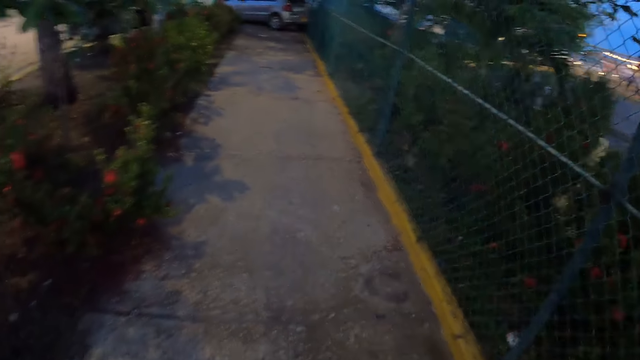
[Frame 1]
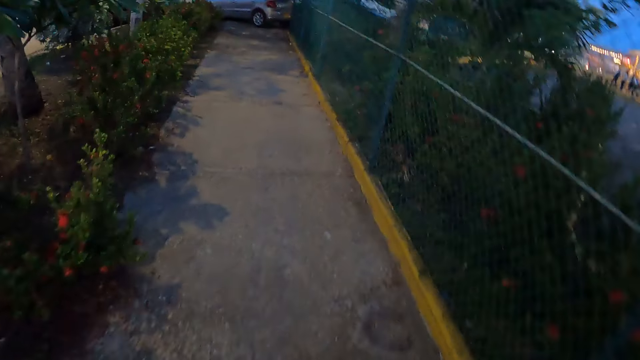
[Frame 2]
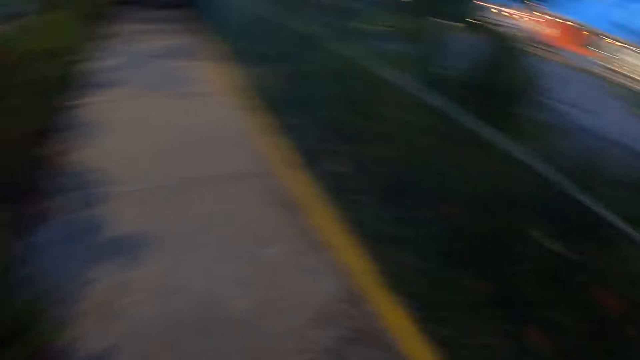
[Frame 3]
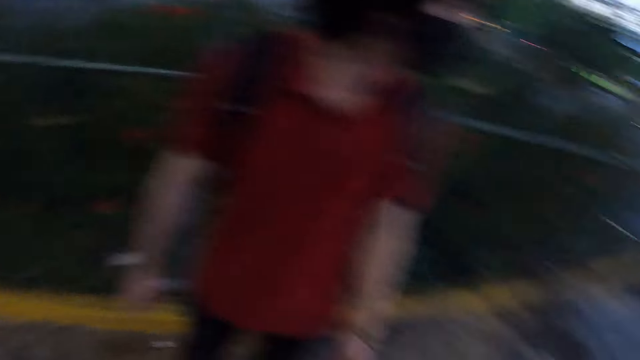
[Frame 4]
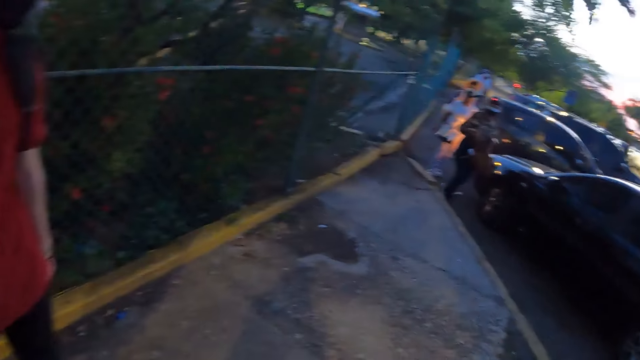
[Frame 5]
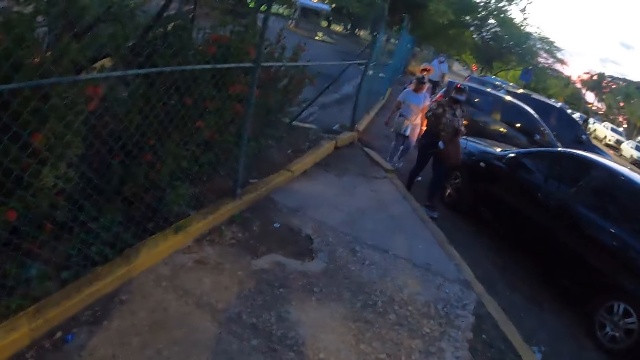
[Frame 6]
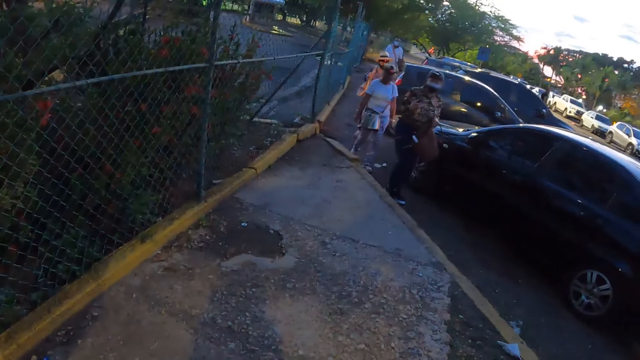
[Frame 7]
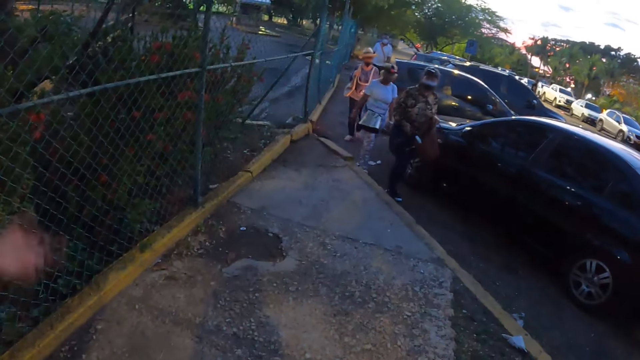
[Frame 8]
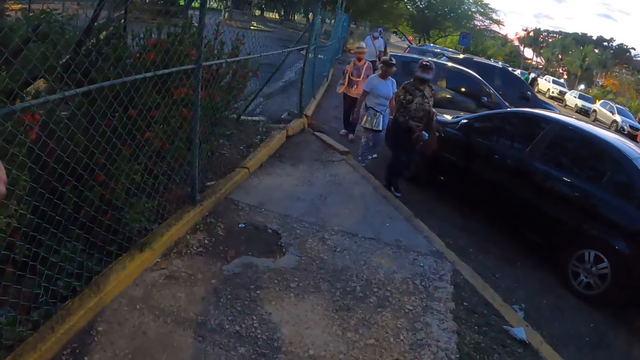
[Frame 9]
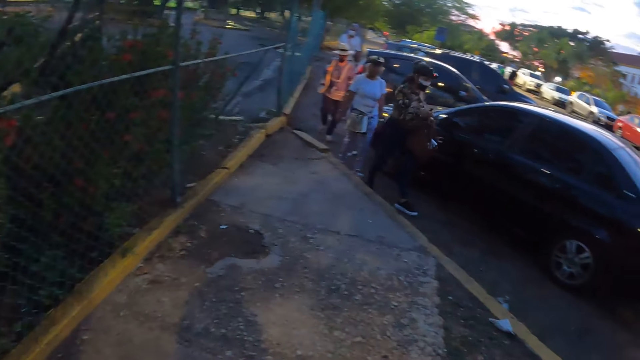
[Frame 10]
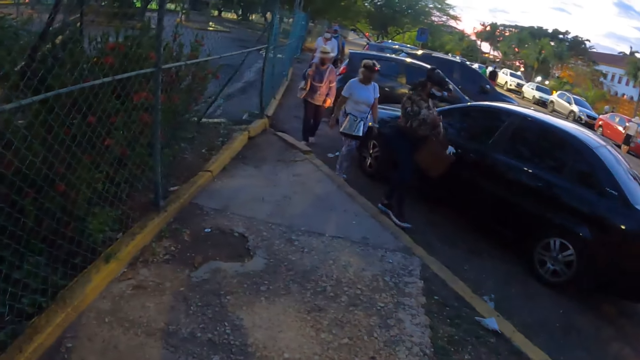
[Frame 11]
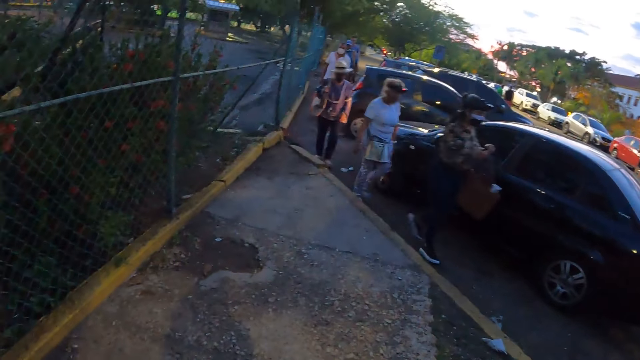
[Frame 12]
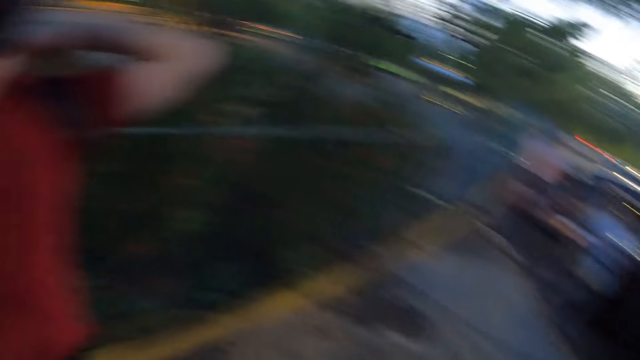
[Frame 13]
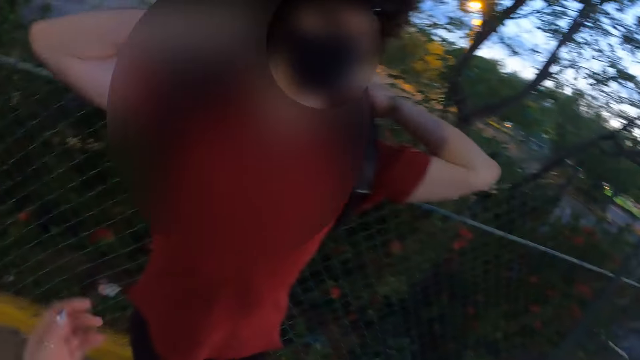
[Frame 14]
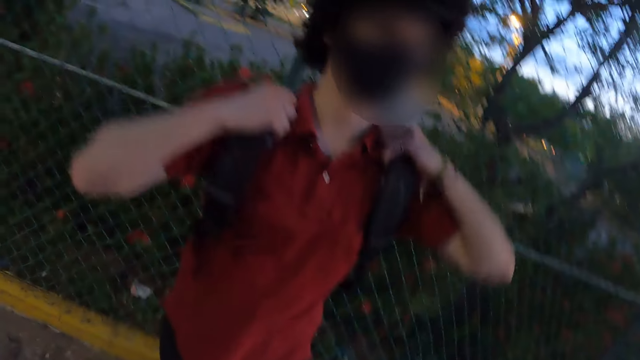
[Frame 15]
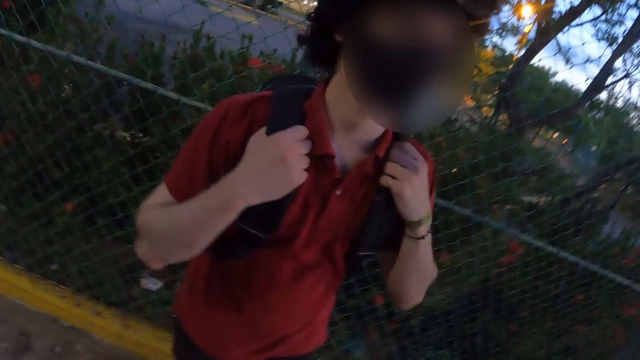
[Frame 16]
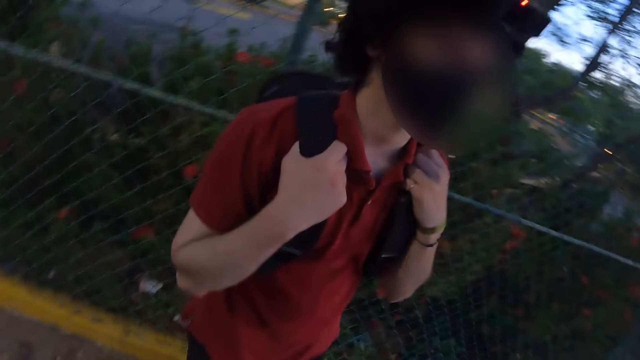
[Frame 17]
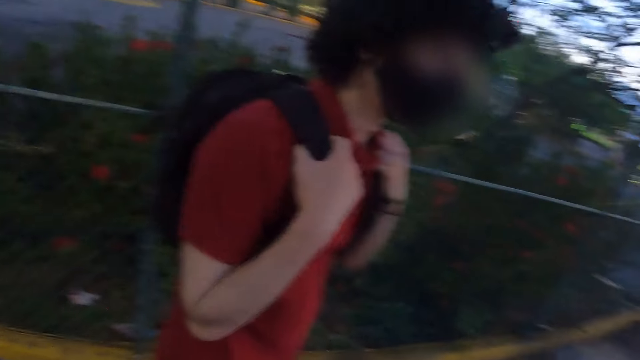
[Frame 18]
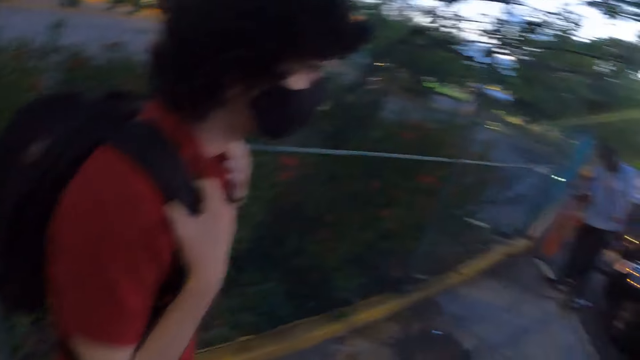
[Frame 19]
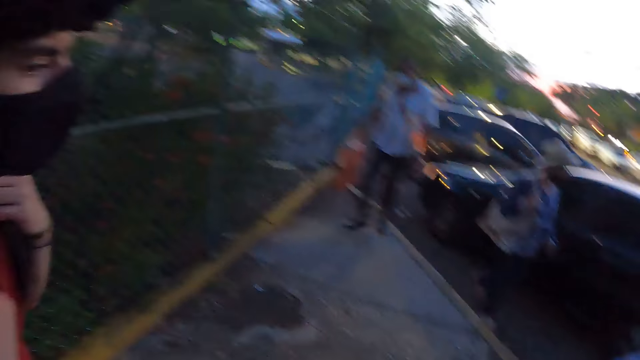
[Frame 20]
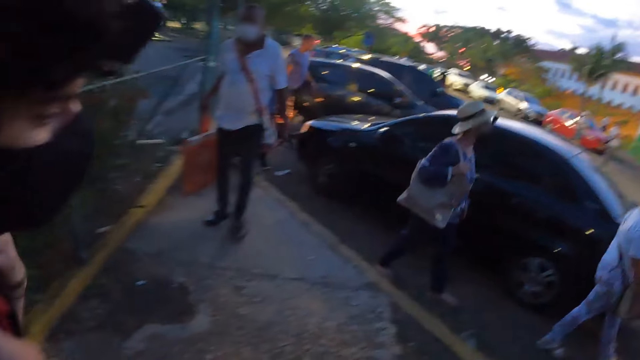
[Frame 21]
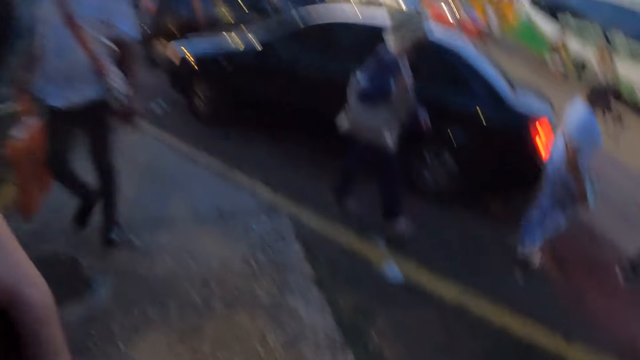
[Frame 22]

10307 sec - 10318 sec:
The camera wearer looks around the parking lot. They talk to a man.

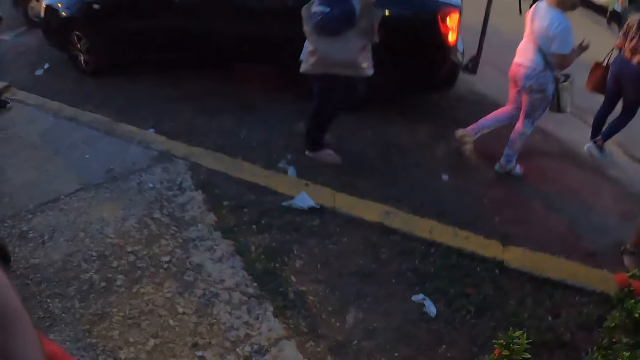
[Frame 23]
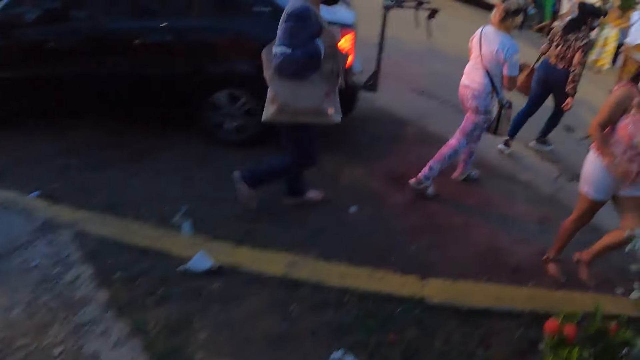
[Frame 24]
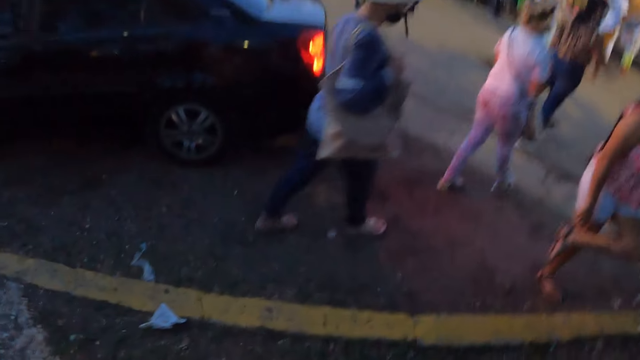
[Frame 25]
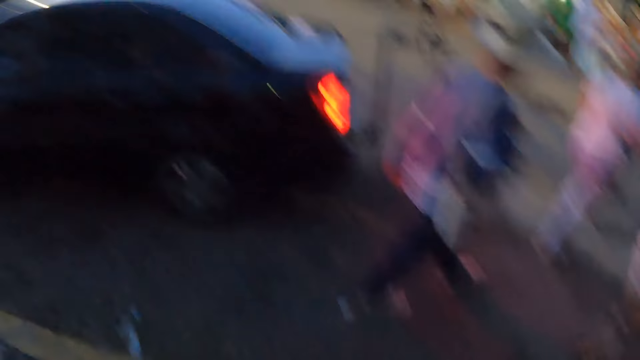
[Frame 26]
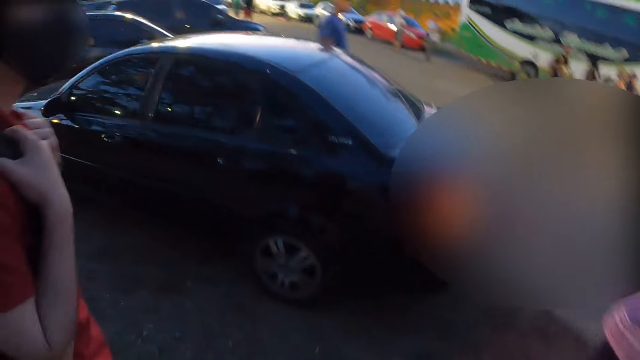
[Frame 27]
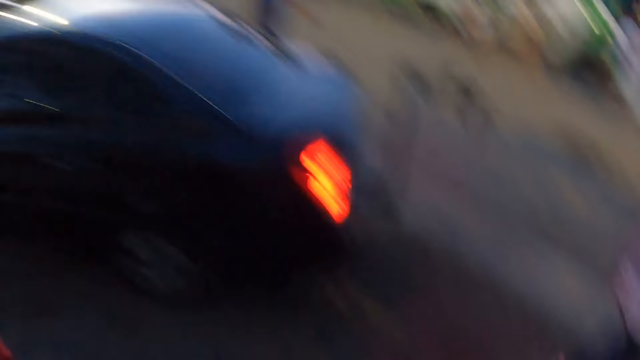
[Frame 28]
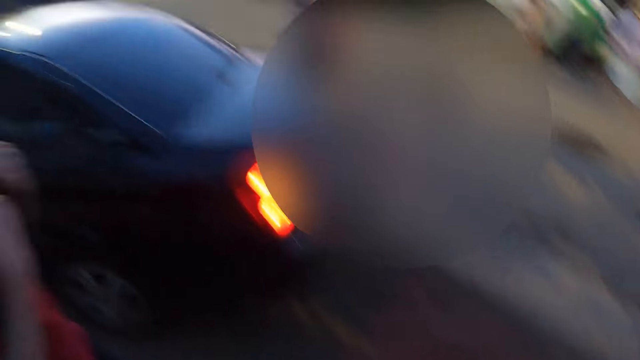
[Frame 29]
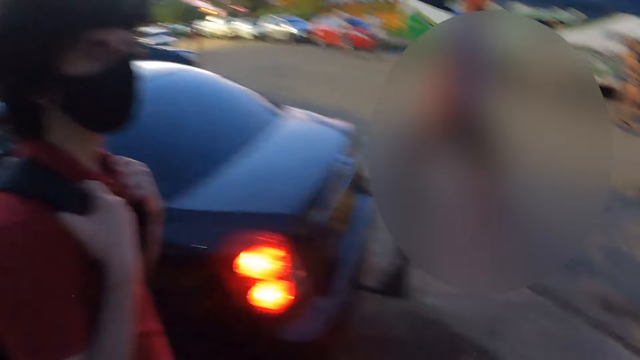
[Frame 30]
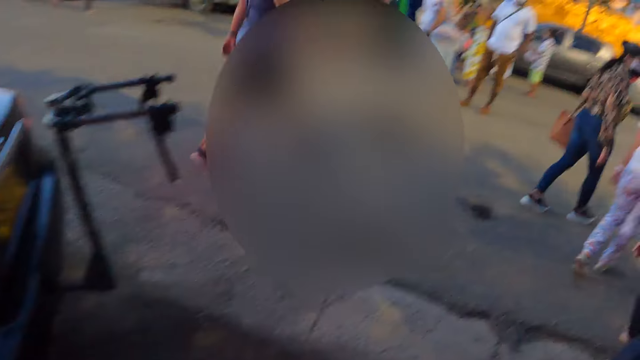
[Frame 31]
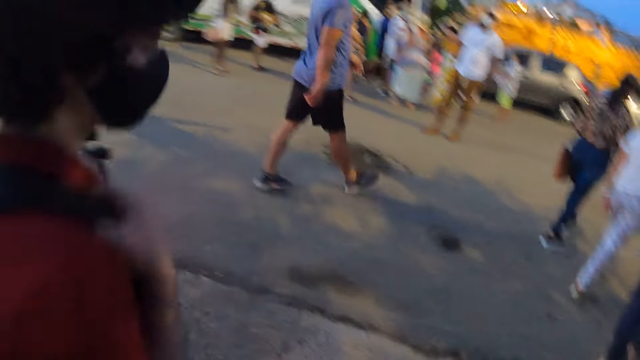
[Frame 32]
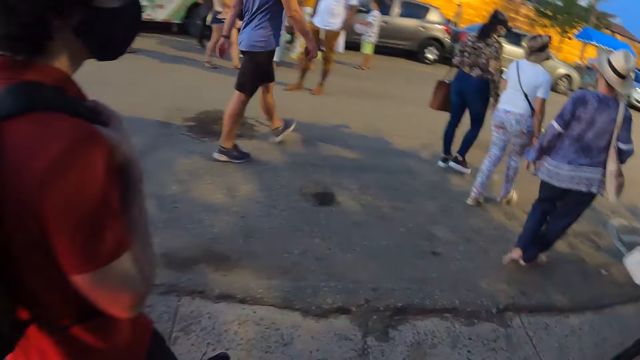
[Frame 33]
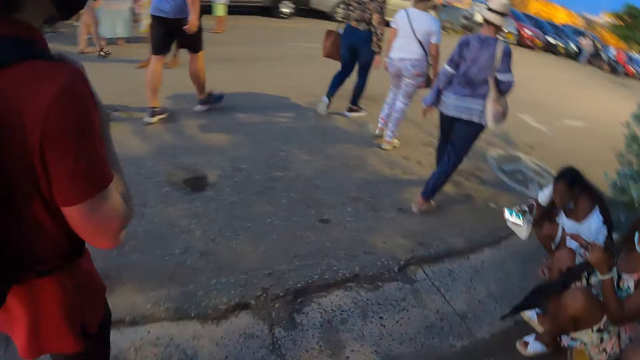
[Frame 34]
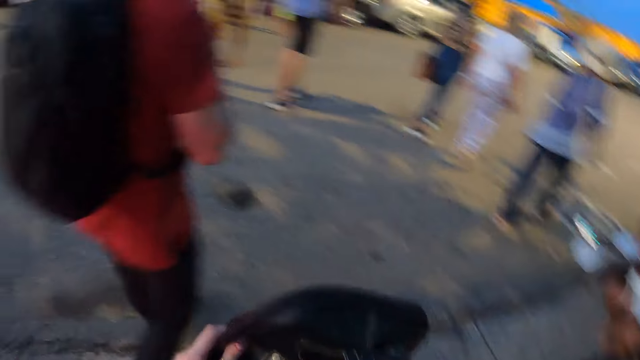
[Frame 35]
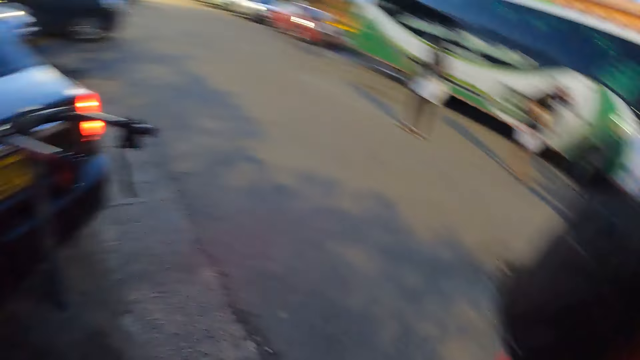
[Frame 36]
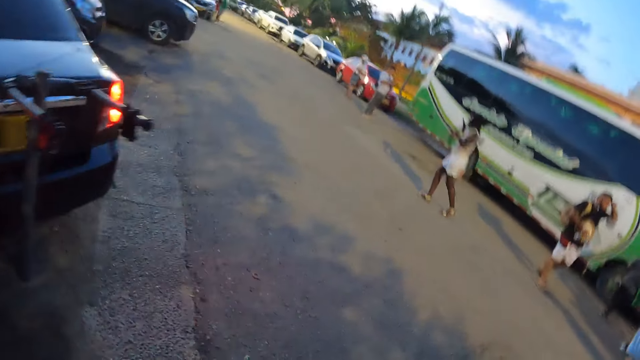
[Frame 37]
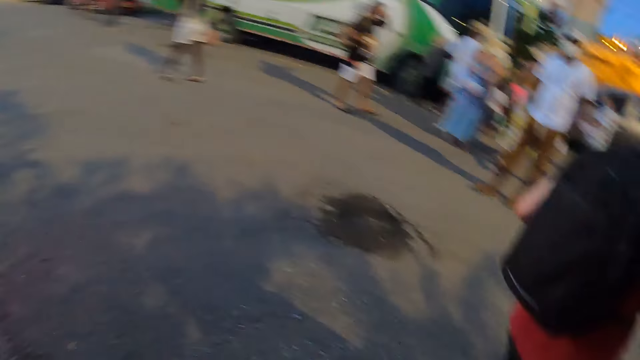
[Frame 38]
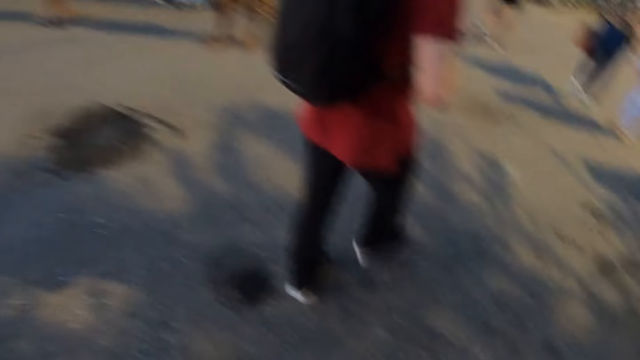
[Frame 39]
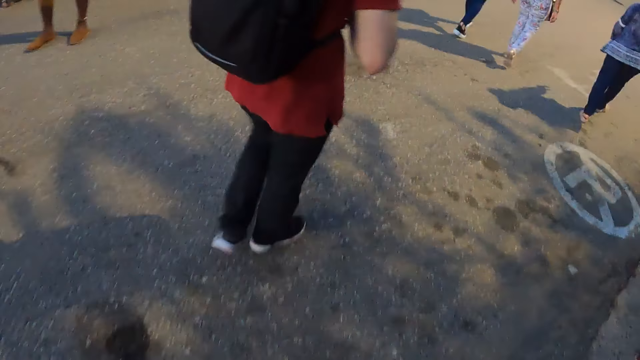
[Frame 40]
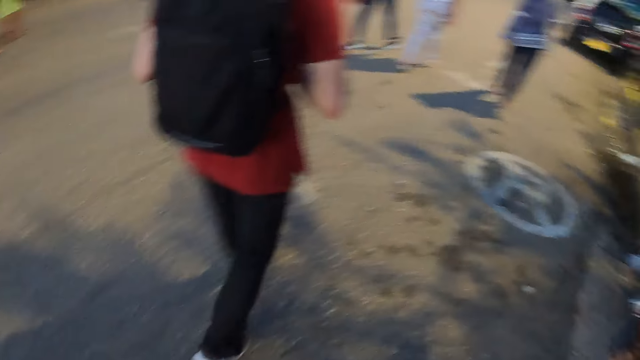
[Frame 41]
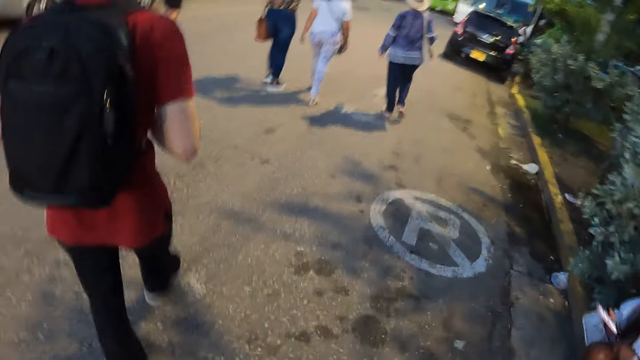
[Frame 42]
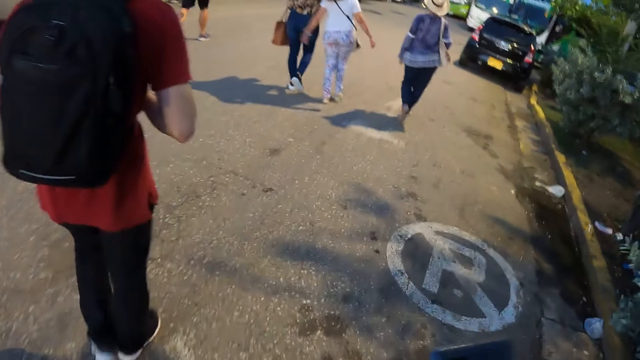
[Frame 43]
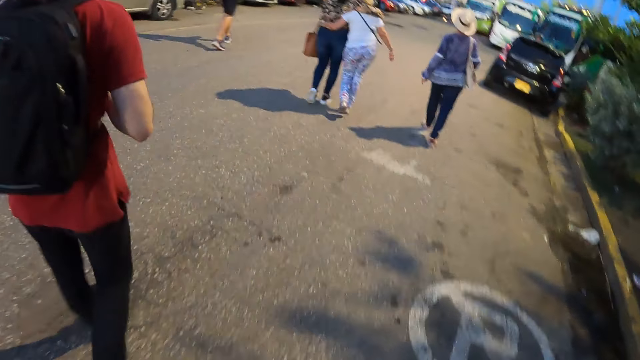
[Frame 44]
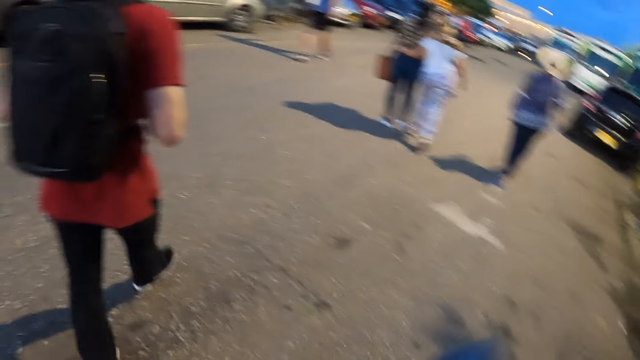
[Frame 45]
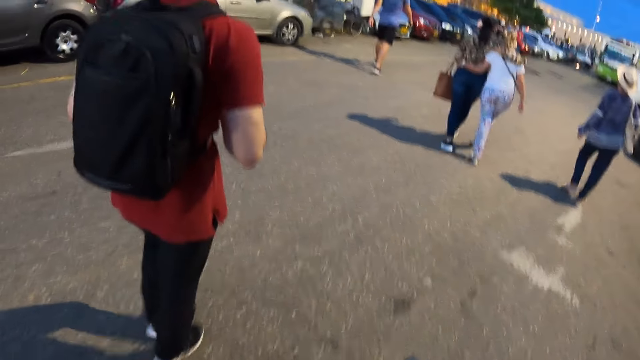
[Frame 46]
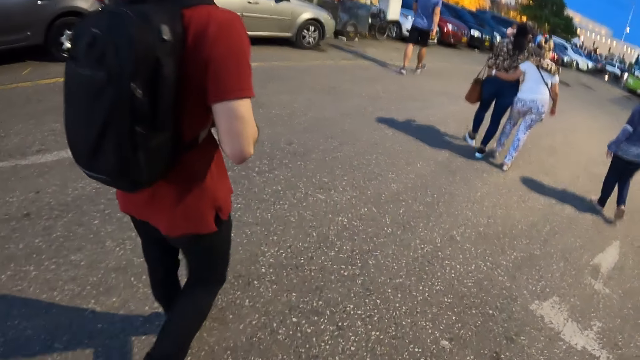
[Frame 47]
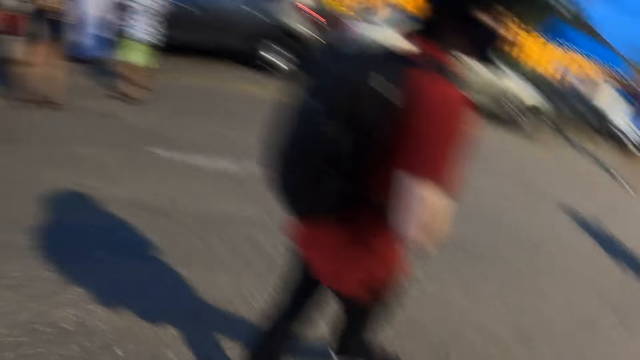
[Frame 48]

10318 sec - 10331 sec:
The camera wearer walks around the parking lot. A man walks around the parking lot. The camera wearer walks on the road. The man walks around the road.
